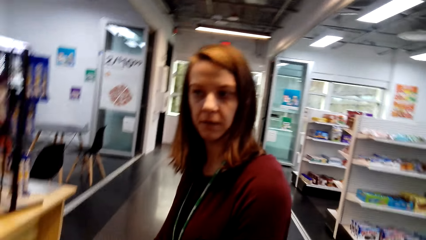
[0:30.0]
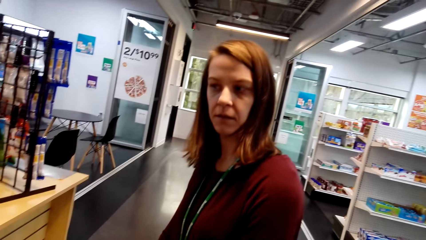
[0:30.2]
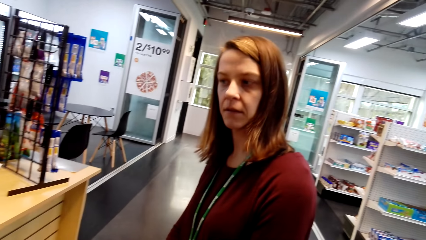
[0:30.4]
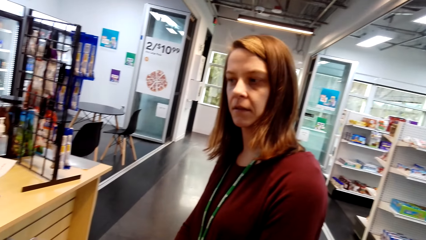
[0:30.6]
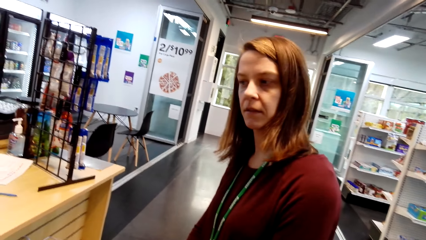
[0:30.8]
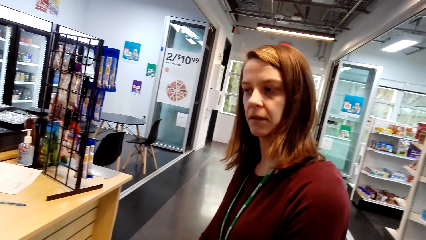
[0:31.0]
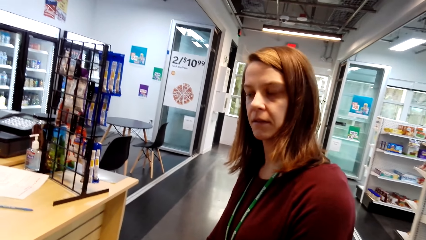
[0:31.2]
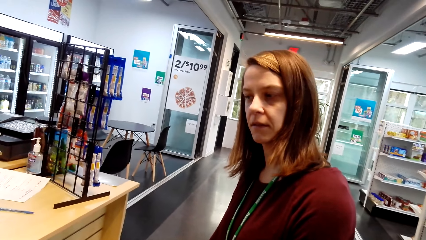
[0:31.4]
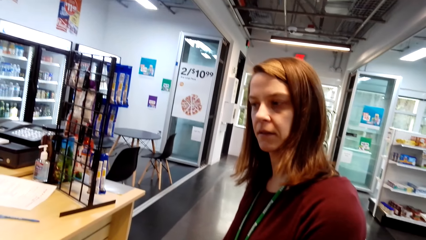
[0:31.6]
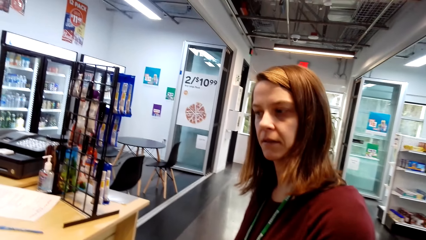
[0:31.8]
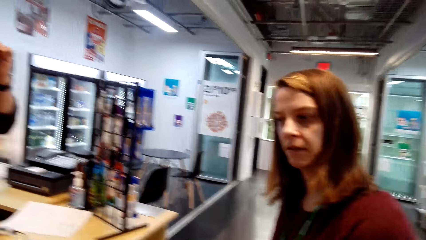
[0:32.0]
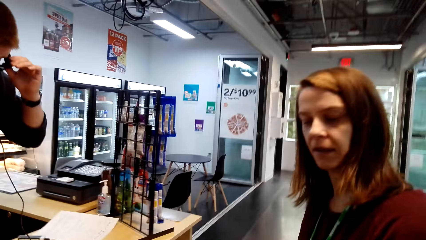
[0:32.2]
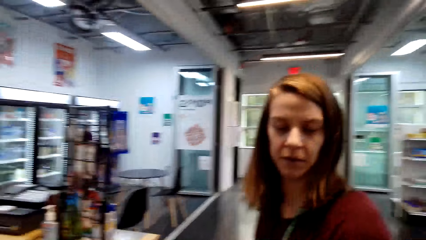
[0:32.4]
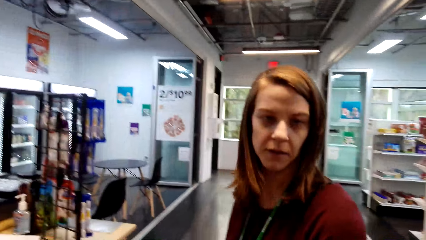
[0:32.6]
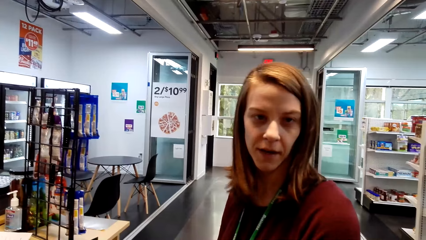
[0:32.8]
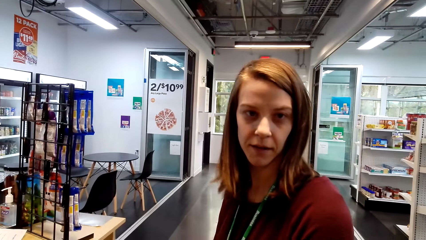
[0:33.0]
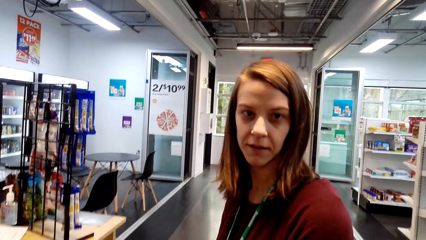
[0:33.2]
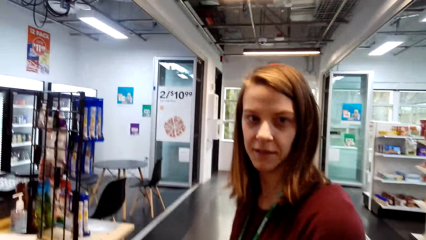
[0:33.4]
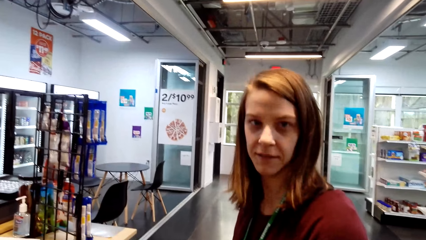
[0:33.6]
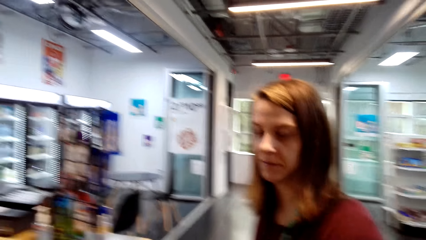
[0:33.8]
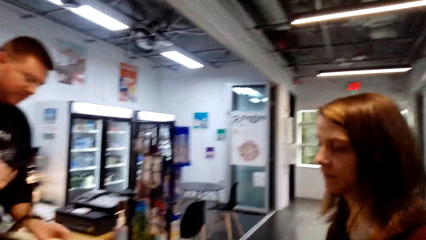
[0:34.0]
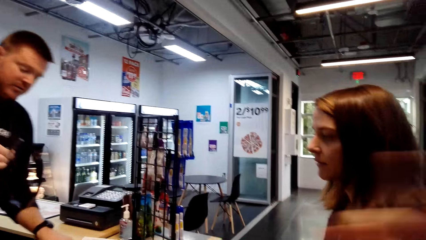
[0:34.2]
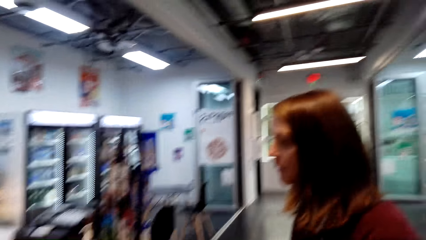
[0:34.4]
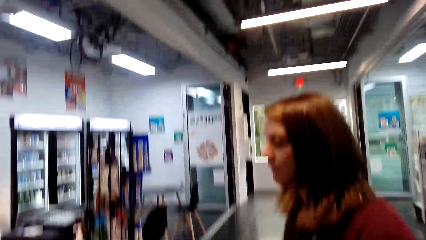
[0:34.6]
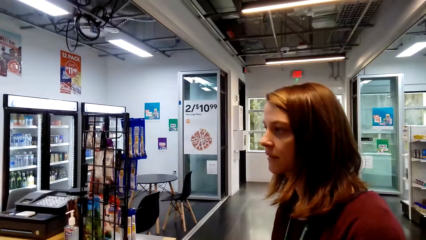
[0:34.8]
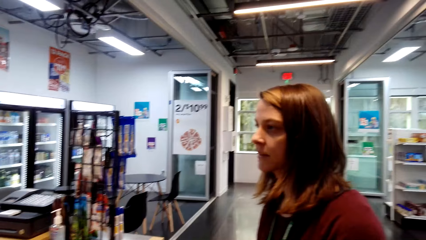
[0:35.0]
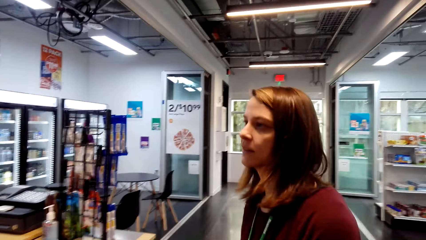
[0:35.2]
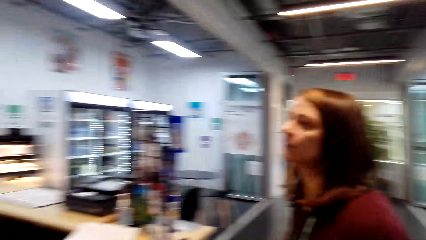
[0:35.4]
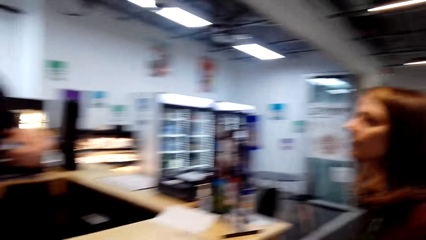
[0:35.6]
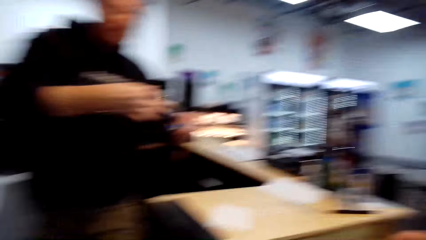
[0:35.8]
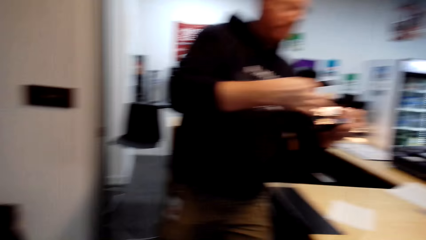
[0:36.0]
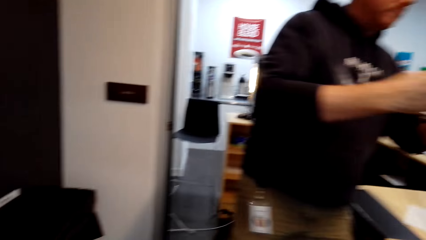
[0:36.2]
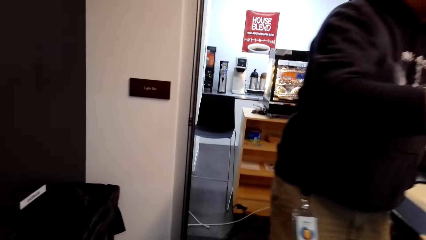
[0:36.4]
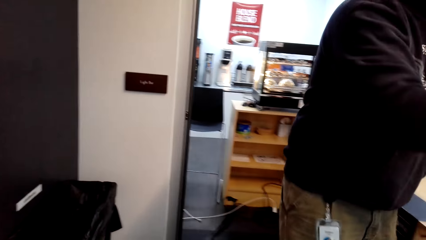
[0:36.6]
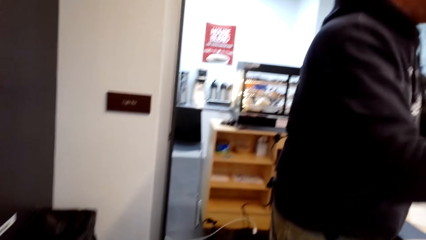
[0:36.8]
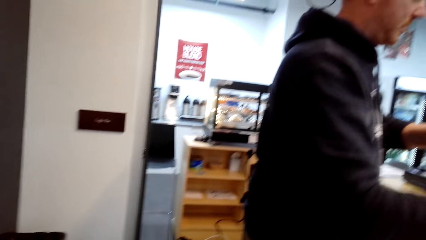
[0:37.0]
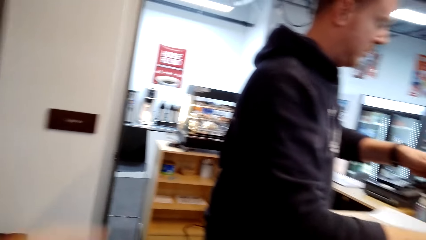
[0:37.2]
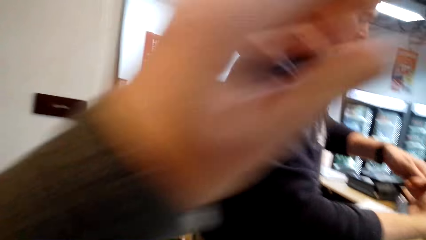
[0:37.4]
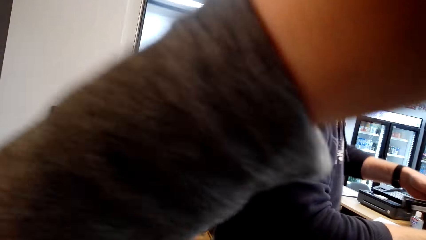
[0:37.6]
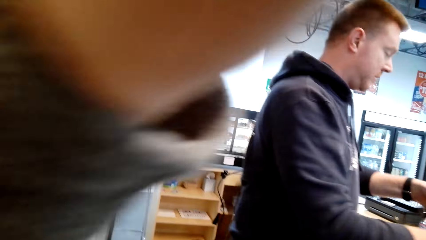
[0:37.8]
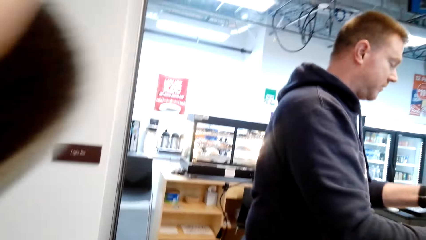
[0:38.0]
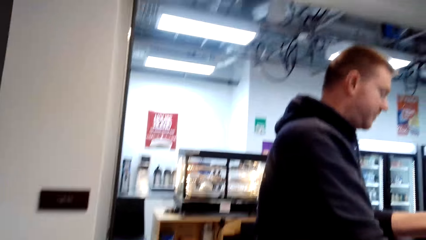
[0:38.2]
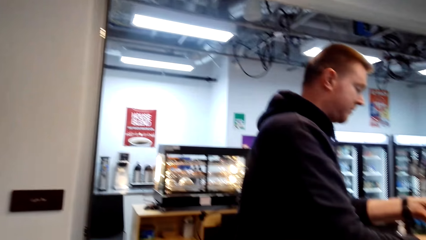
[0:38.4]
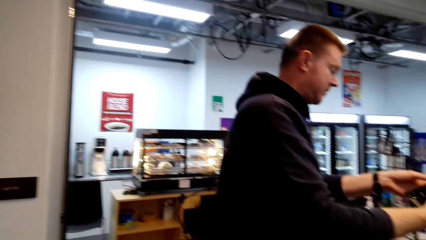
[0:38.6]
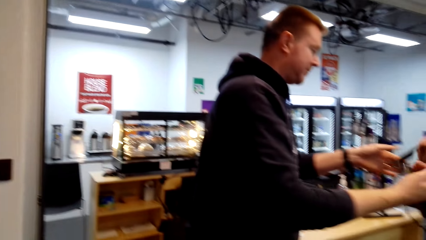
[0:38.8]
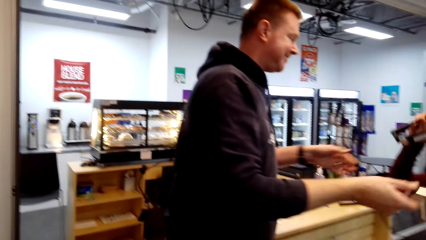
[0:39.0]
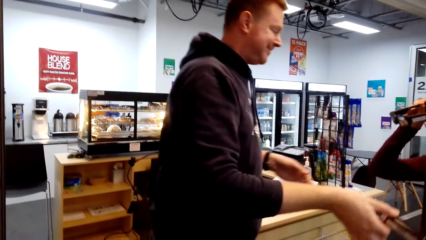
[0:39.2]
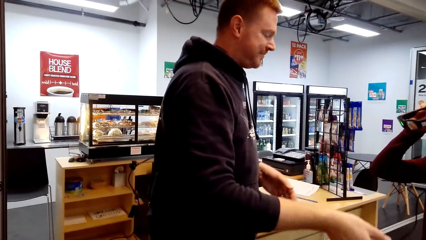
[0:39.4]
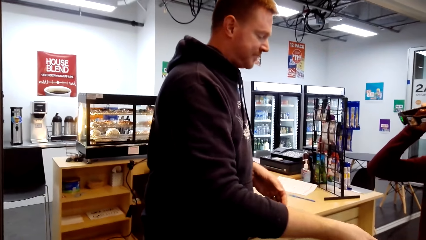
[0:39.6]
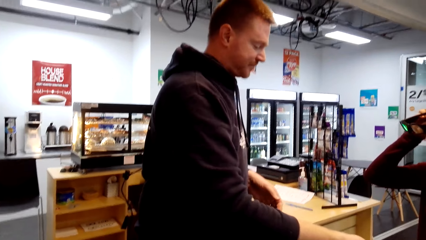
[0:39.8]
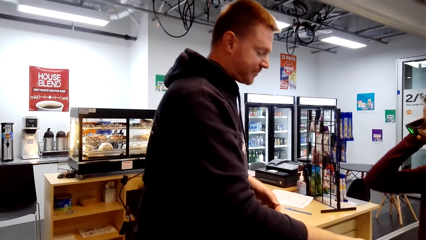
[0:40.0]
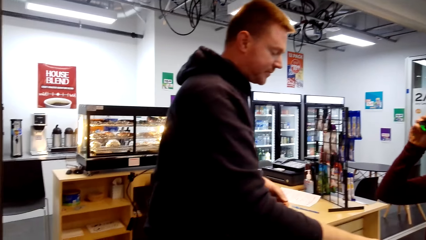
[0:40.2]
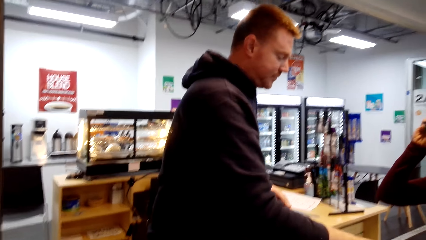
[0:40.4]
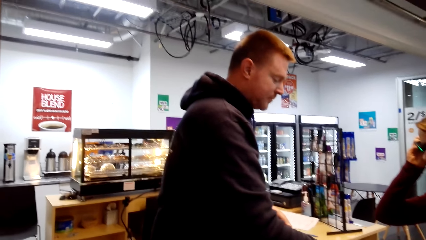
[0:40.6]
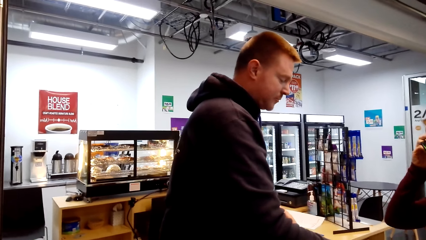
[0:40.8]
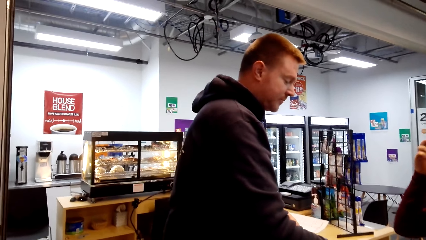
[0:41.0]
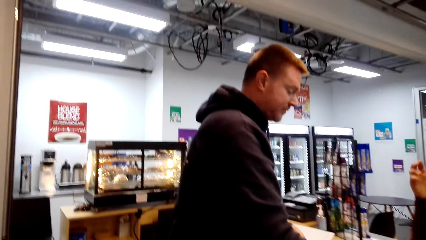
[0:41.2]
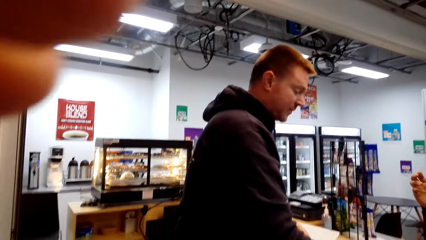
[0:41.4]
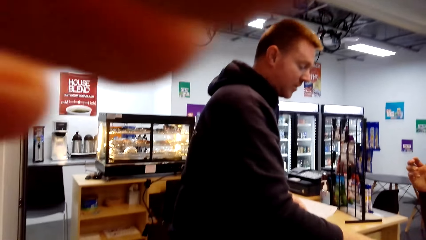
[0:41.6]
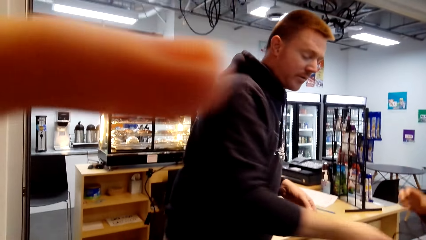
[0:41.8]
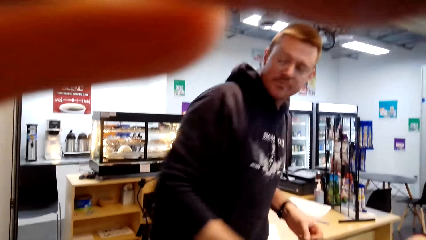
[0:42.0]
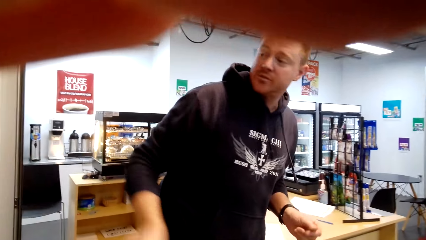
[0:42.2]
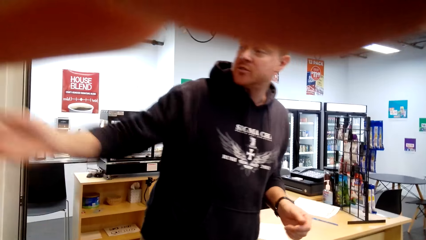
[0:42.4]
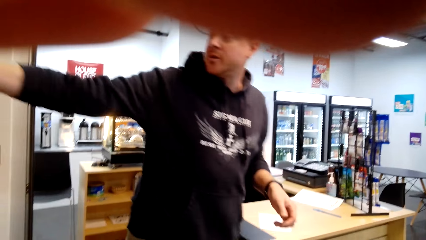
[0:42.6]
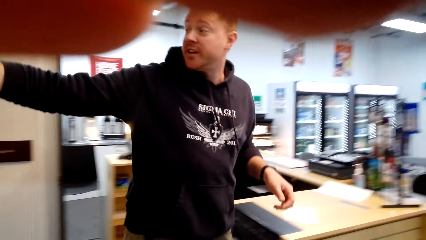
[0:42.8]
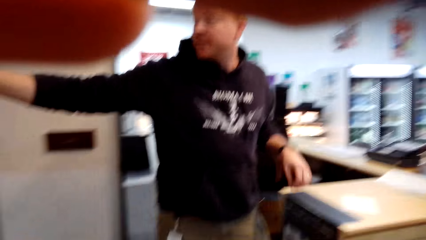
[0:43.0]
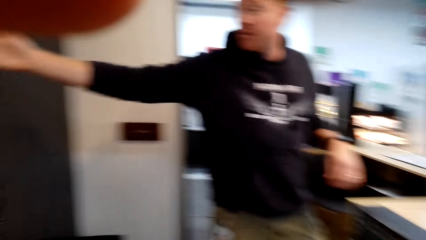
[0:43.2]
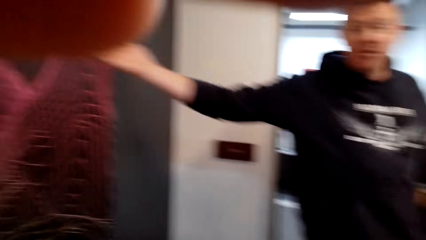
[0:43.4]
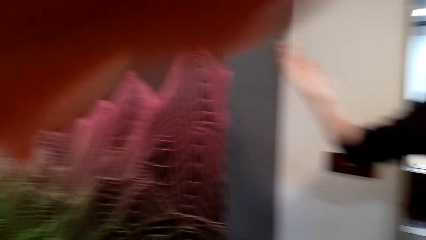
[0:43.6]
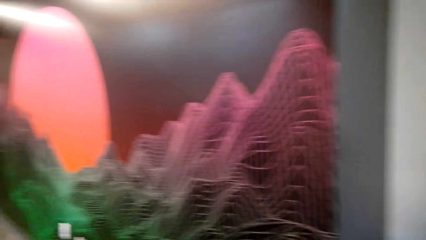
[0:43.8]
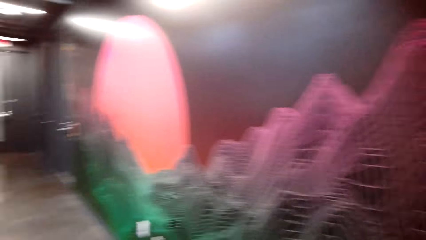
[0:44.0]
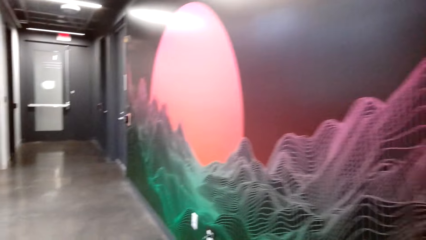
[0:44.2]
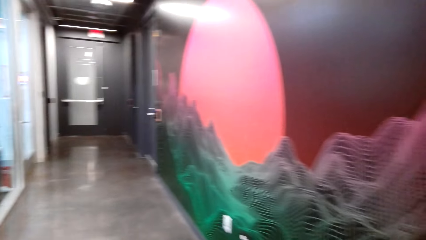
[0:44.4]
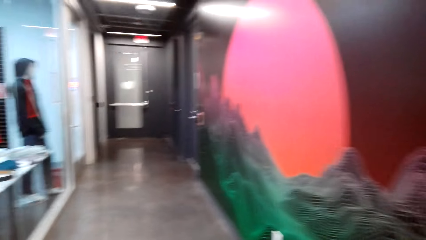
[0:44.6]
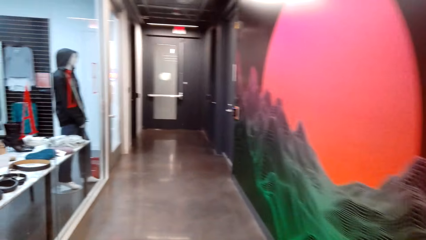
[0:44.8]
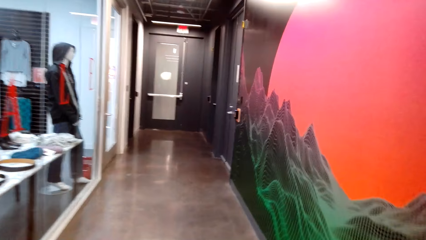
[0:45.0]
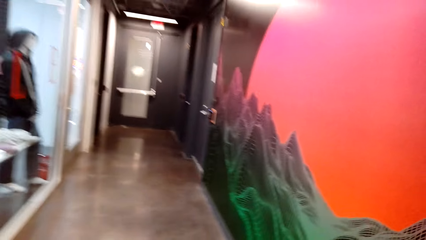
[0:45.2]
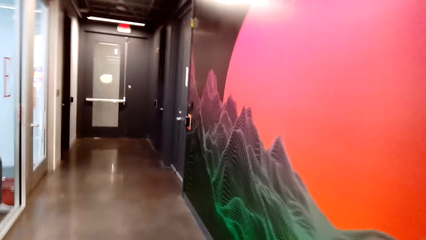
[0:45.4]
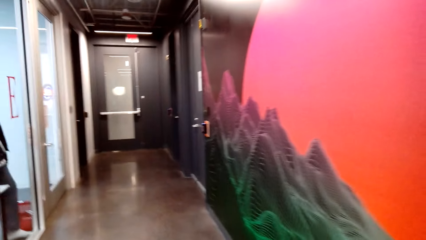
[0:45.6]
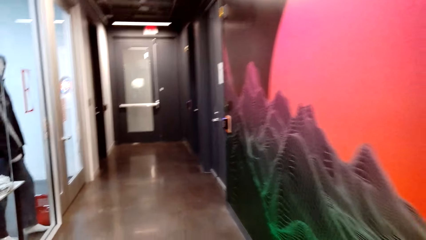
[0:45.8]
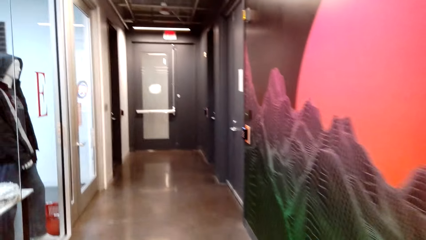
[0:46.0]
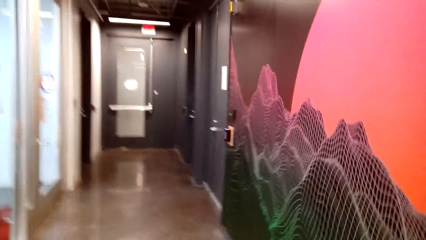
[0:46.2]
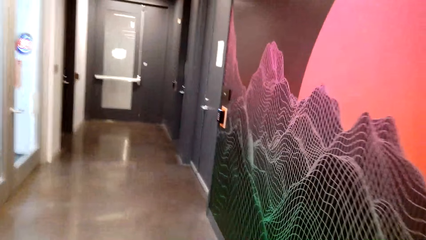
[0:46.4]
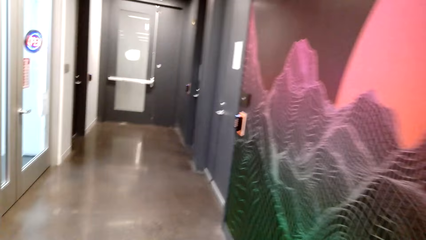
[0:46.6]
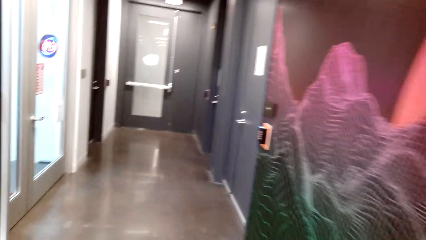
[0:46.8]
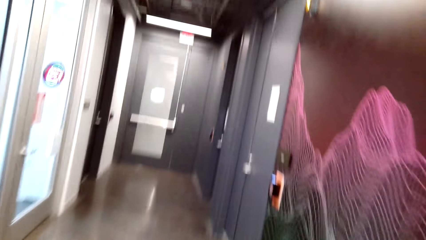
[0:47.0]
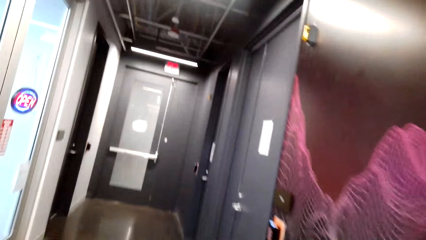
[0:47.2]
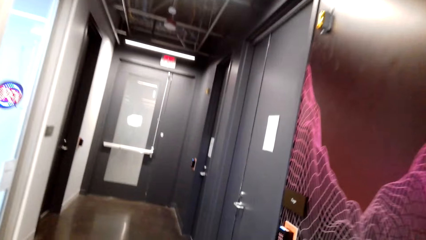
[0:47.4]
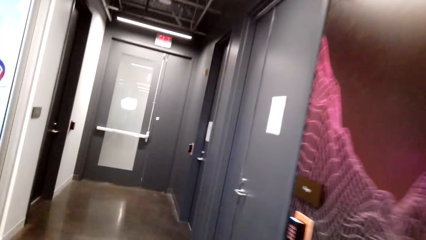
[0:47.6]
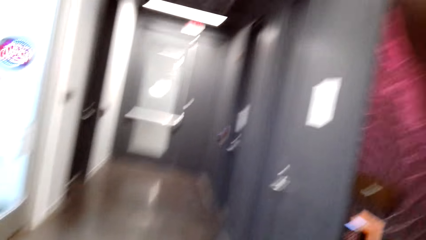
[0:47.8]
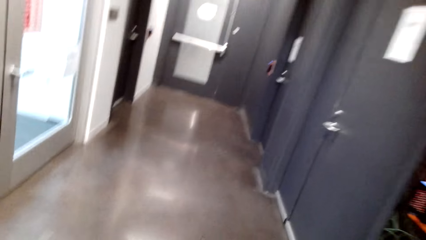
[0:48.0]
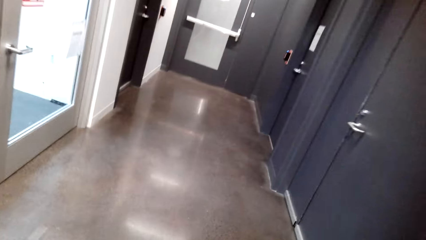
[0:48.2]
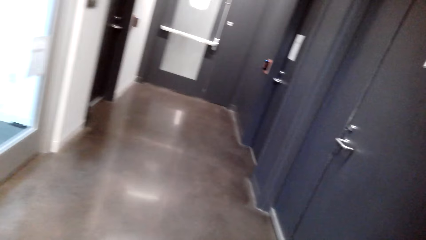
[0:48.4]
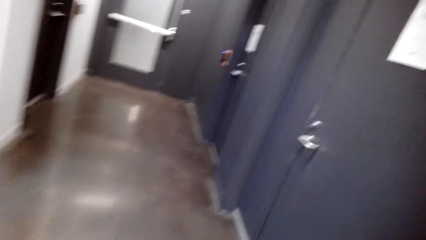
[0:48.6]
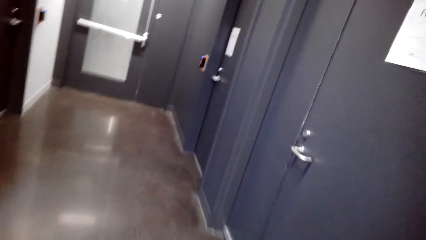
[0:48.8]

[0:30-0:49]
A man hands the shades to a lady. A woman puts on glasses. The man points at something. The camera wearer walks around.
